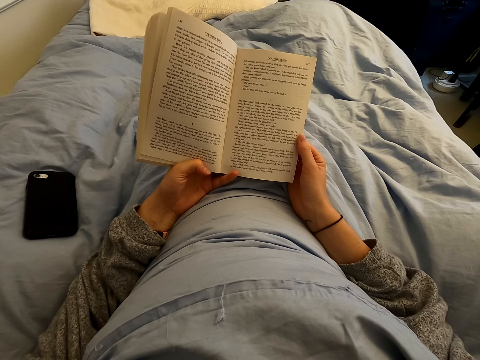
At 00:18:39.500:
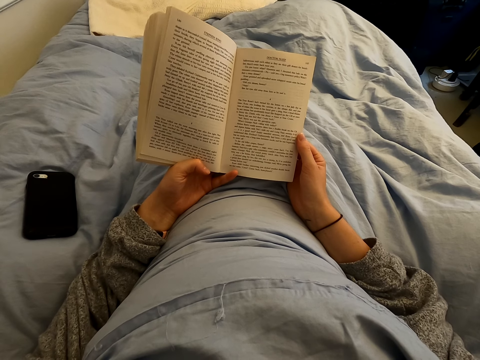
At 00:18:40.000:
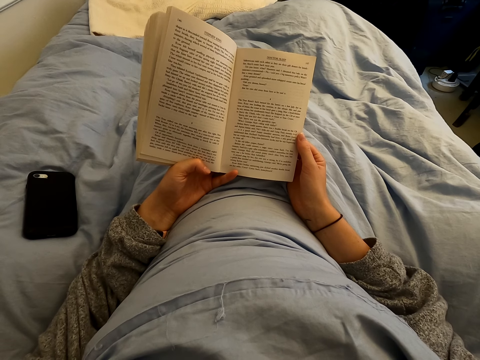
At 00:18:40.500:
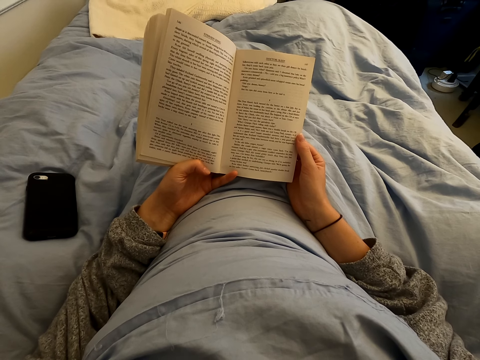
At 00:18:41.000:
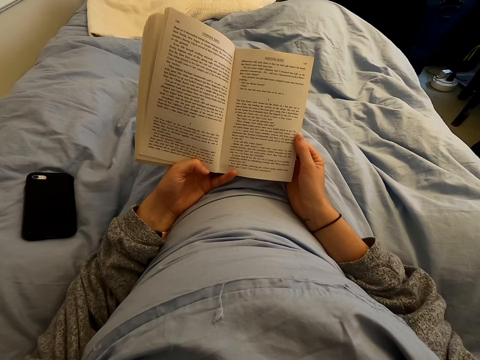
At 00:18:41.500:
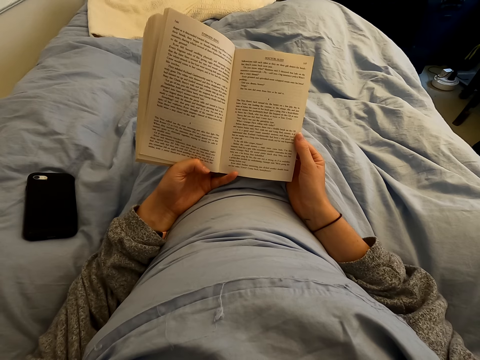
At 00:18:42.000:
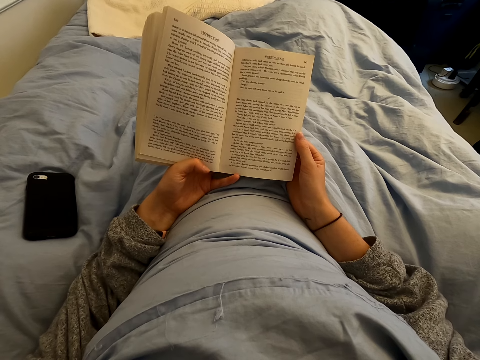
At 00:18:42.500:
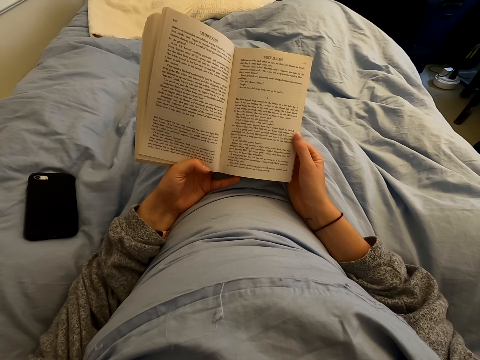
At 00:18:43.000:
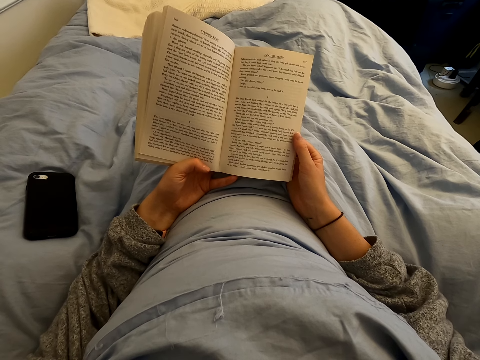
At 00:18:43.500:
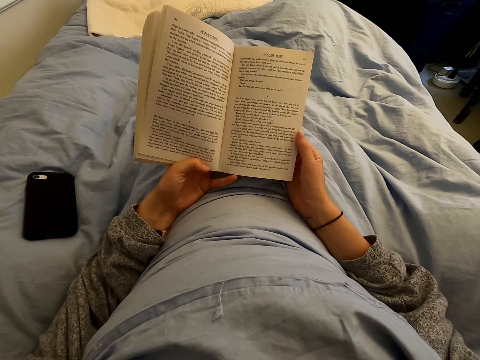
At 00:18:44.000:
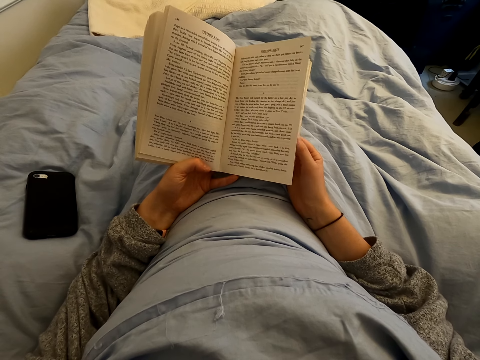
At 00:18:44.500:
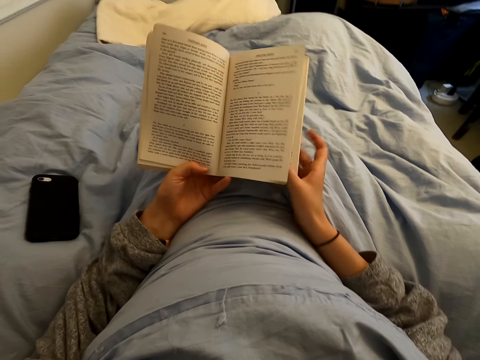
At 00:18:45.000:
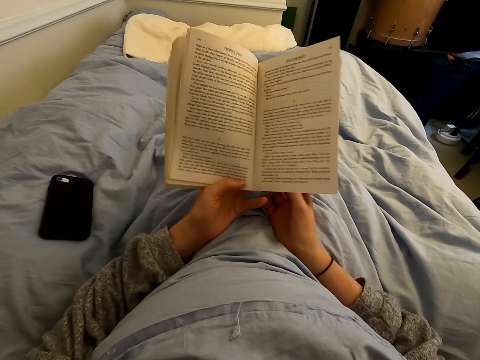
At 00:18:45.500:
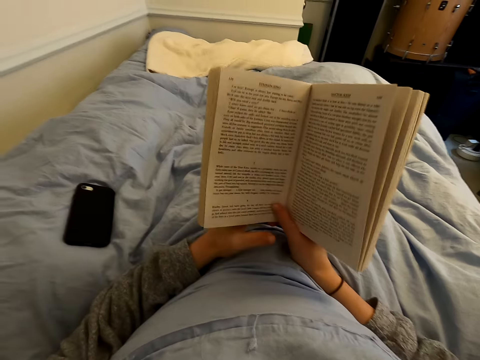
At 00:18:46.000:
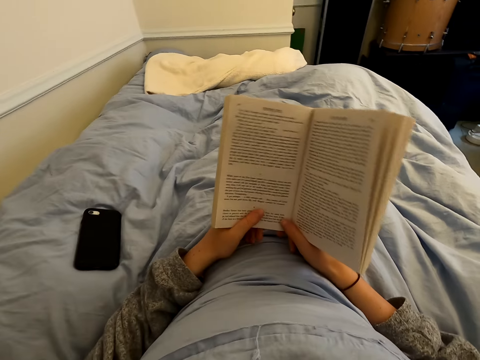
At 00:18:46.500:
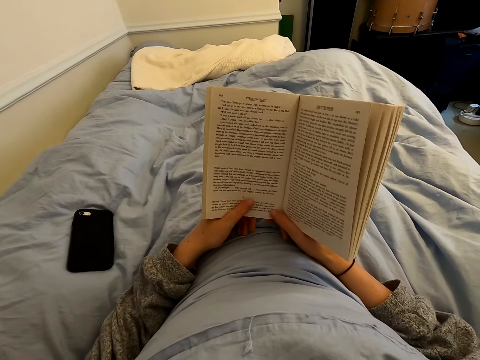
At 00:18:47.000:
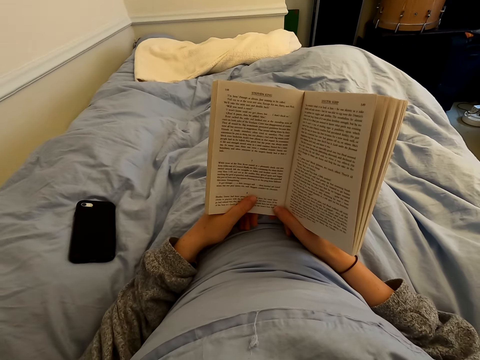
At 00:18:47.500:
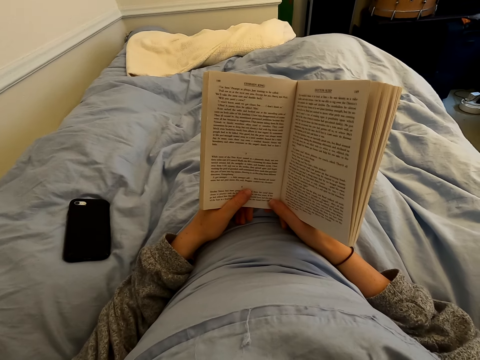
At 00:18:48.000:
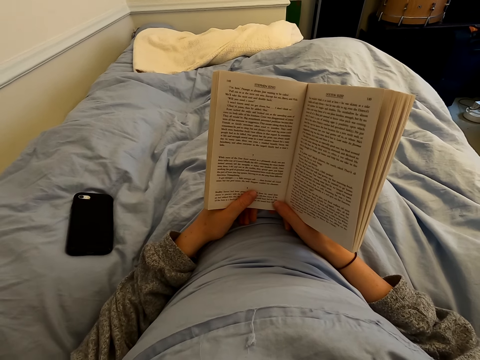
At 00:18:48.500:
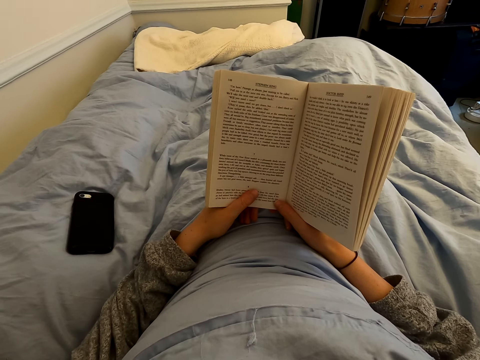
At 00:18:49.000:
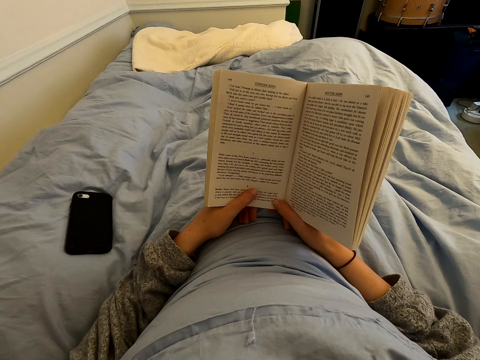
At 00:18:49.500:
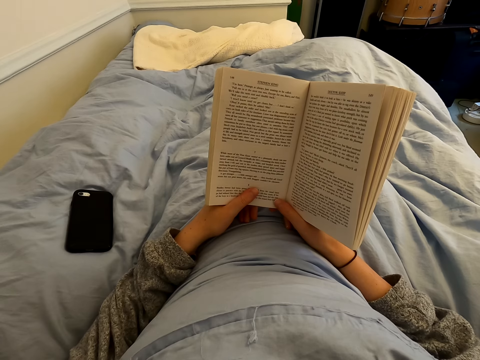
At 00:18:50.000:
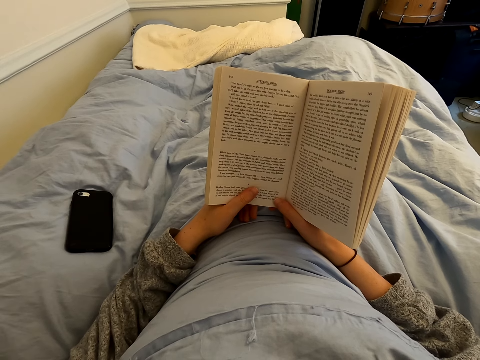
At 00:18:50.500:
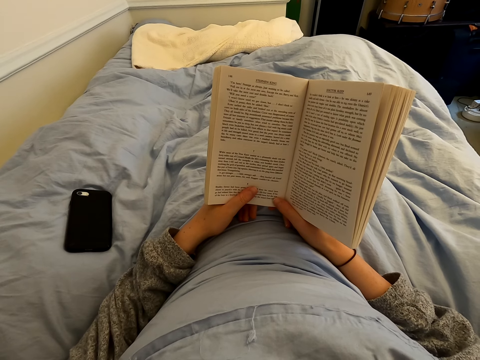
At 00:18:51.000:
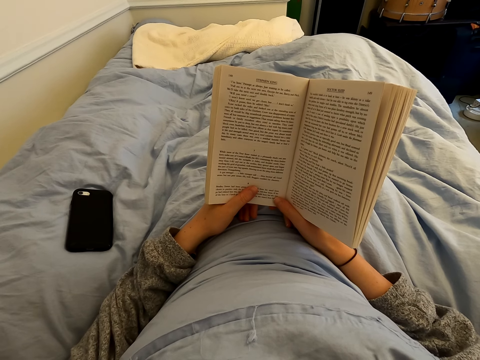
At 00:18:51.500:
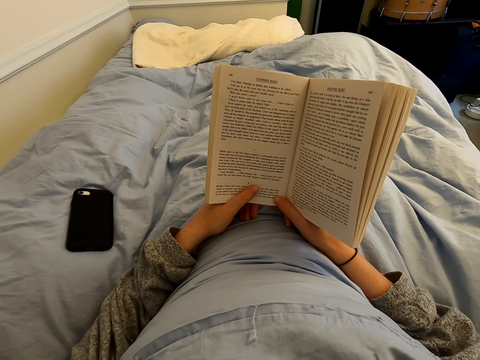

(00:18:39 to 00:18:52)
The camera wearer turns the page of the book with the right hand. They read the book.

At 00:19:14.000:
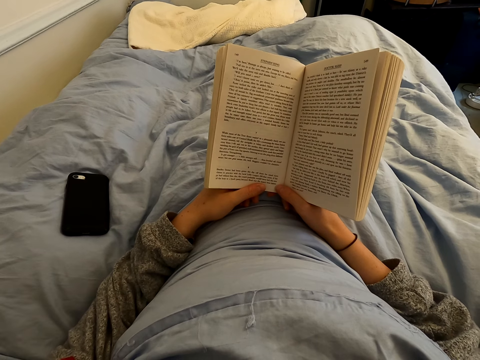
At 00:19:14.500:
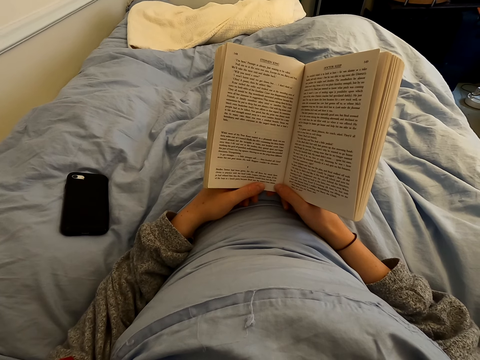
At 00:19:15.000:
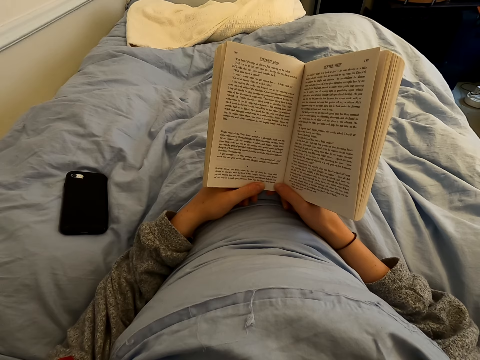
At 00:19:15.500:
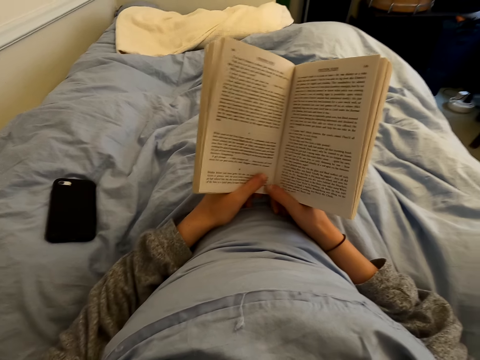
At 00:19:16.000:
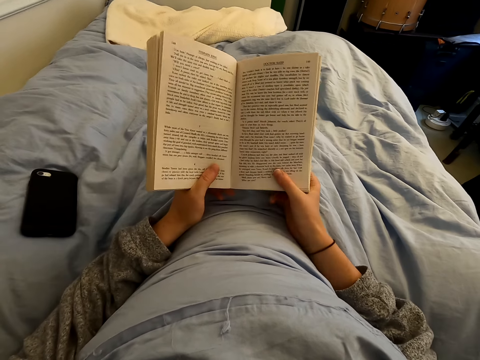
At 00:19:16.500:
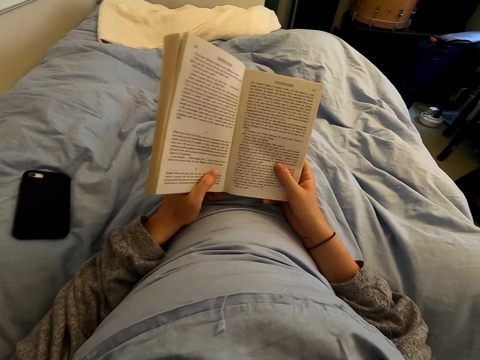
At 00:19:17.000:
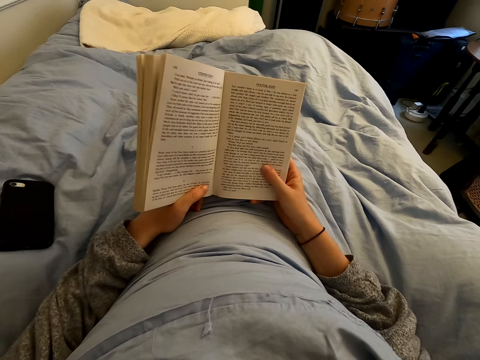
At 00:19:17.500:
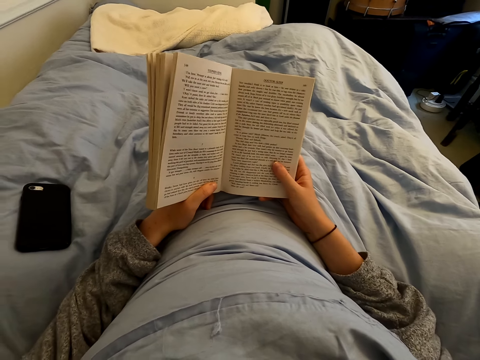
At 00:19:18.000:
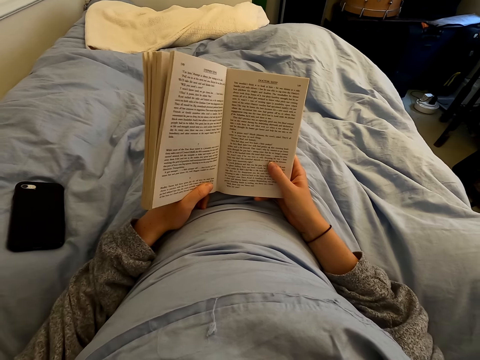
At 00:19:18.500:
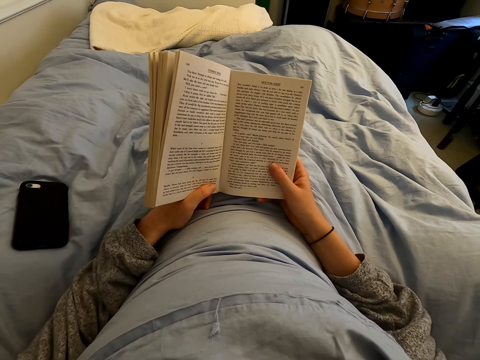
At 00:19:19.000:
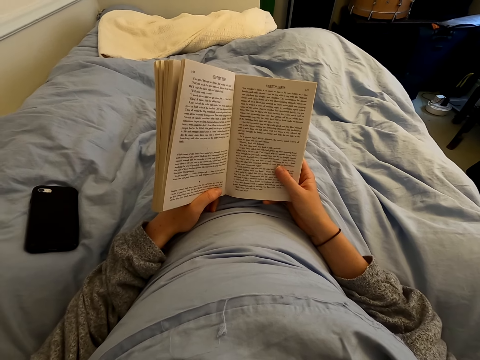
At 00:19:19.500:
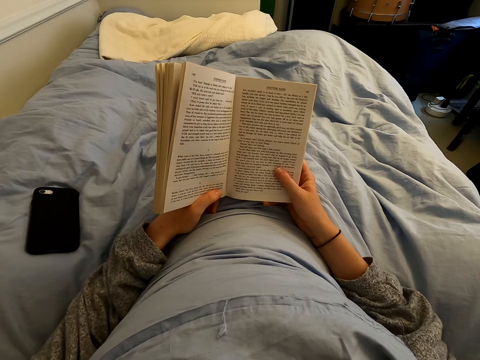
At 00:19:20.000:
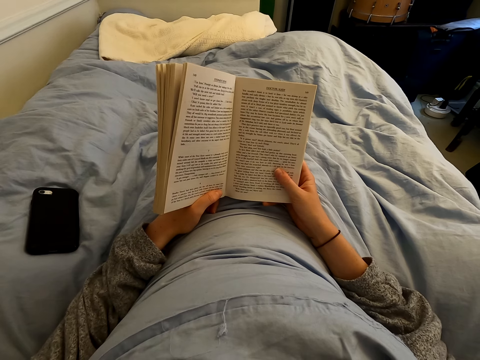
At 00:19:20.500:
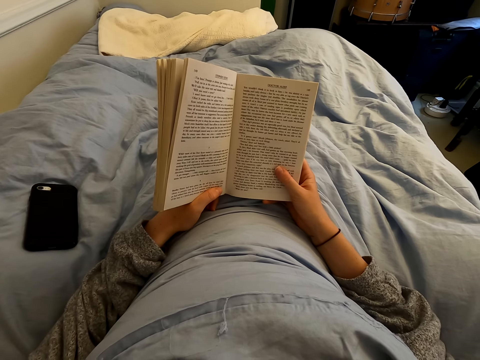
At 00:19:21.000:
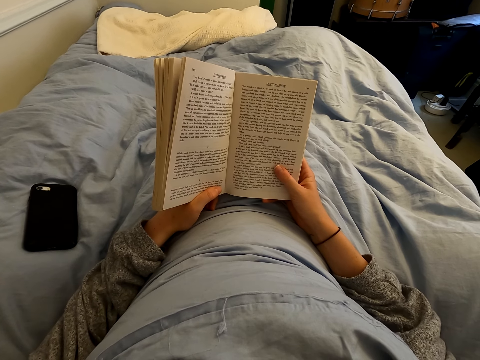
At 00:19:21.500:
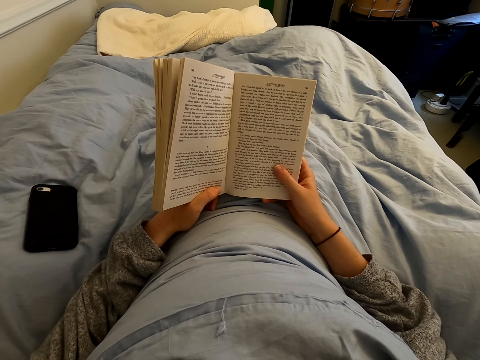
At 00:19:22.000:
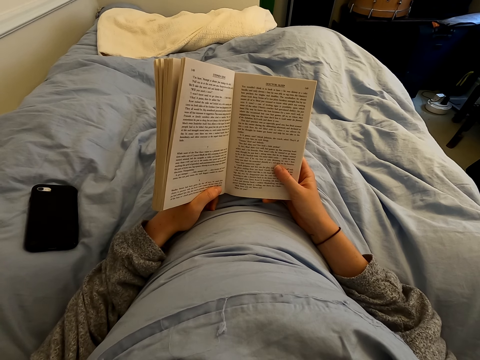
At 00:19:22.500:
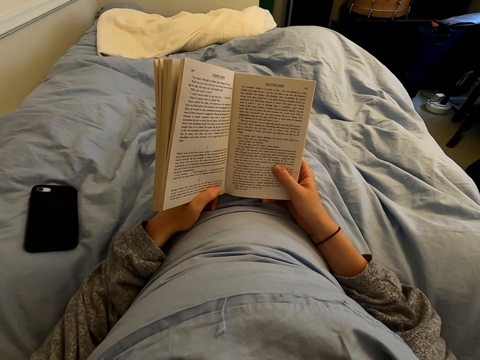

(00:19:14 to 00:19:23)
The camera wearer moves the right hand on the book. They hold the book with the right hand. They read the book.

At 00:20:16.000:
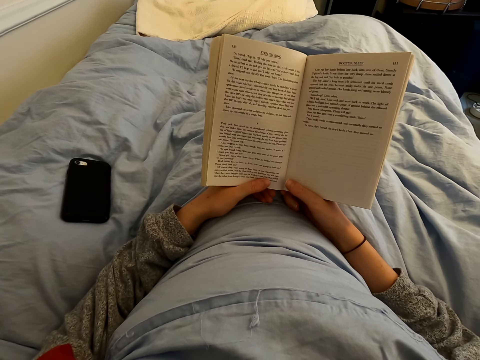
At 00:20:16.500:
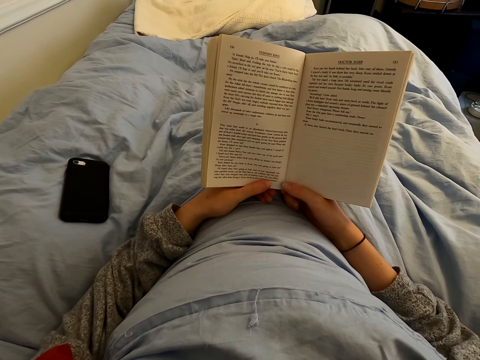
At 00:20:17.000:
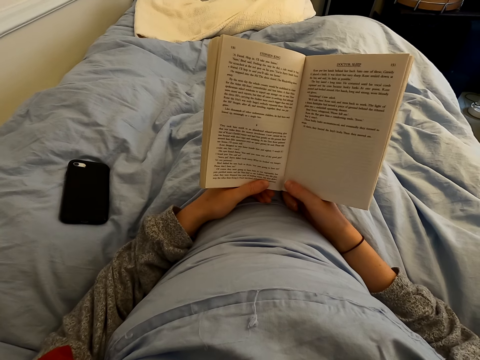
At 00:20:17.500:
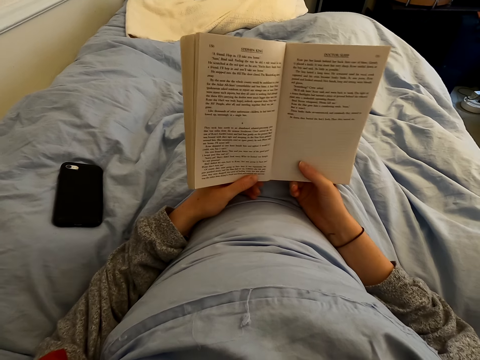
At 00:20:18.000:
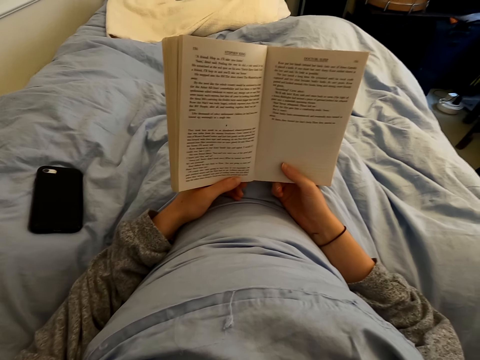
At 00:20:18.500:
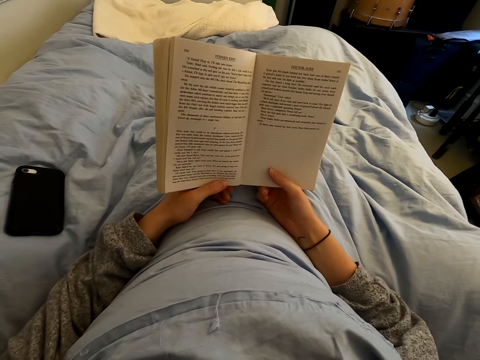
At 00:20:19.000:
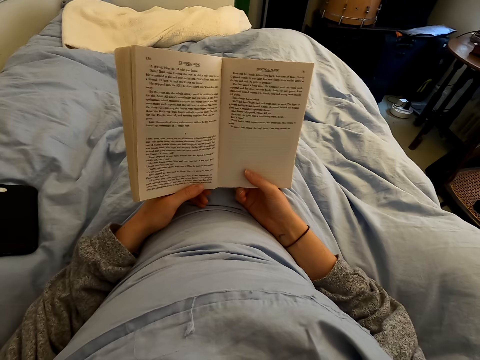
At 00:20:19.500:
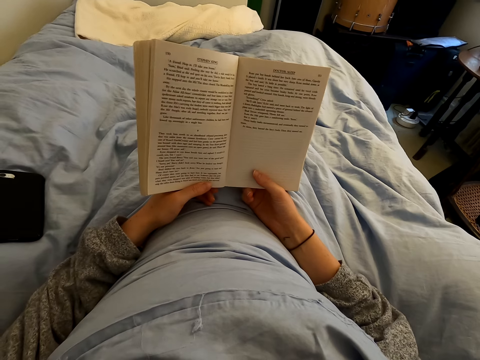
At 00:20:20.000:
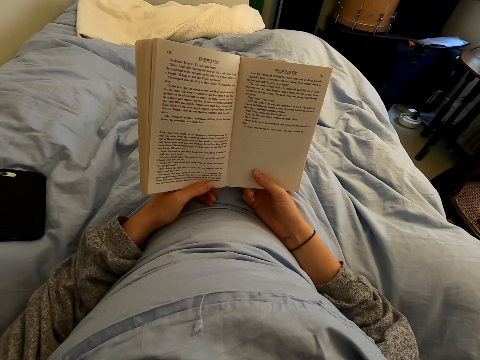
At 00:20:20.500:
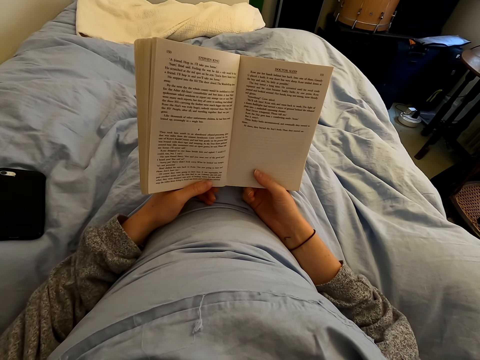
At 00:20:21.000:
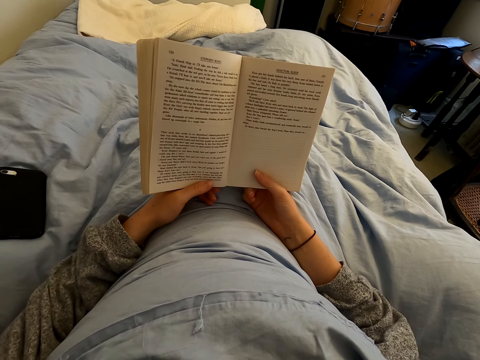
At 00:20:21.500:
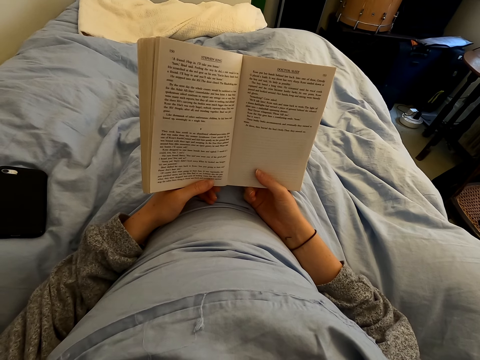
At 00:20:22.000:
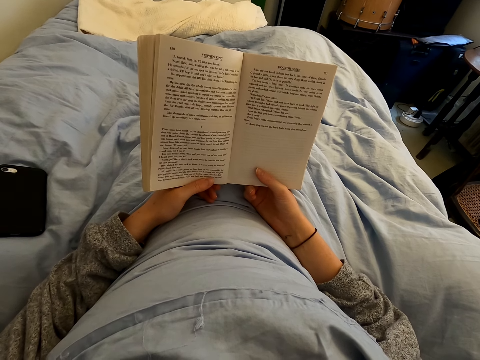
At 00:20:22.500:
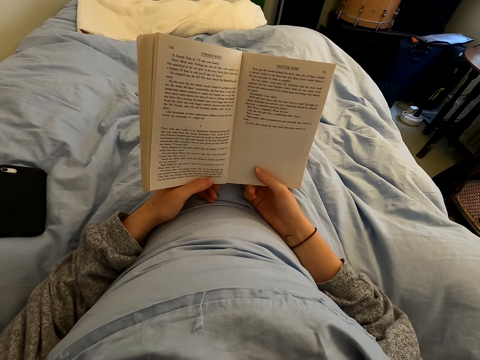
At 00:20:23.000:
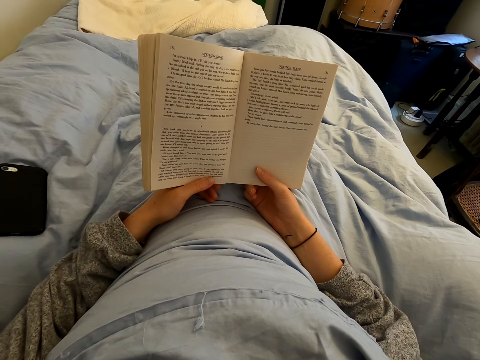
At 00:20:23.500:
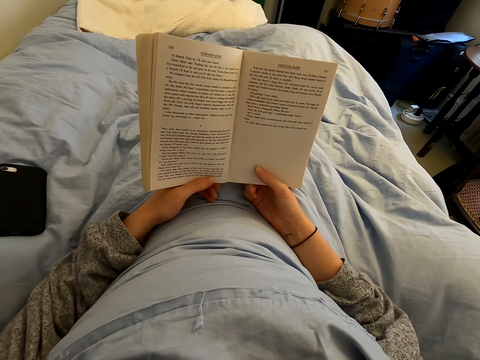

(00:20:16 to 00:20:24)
The camera wearer moves the right hand on the book. They read the book.
